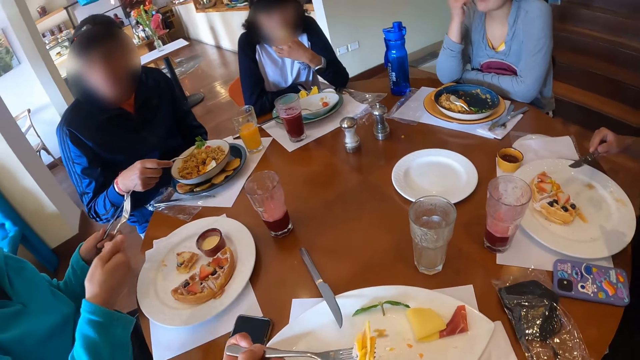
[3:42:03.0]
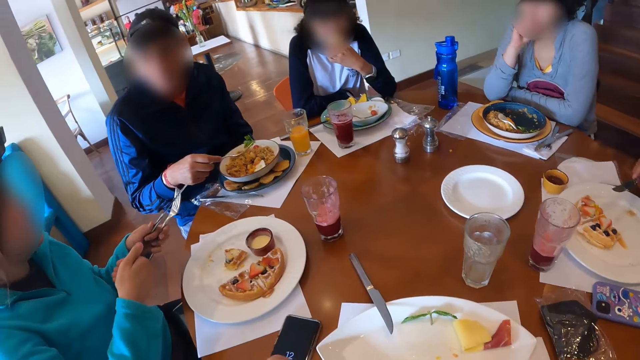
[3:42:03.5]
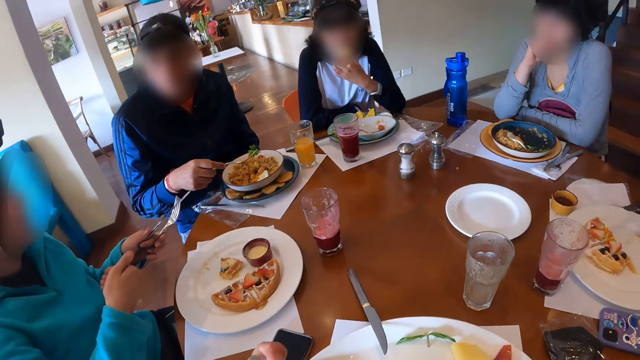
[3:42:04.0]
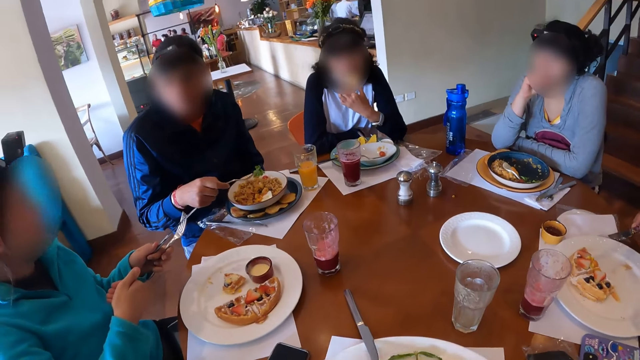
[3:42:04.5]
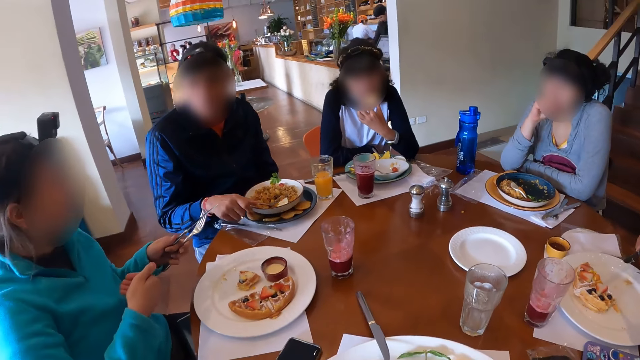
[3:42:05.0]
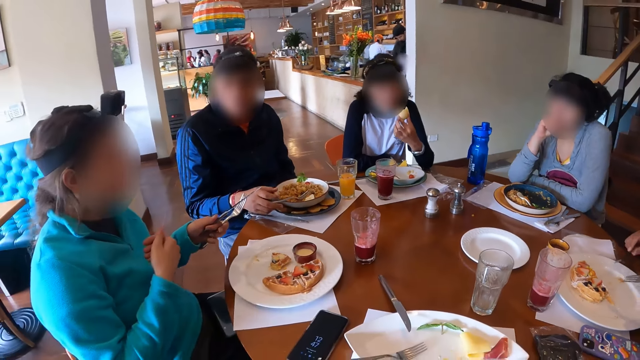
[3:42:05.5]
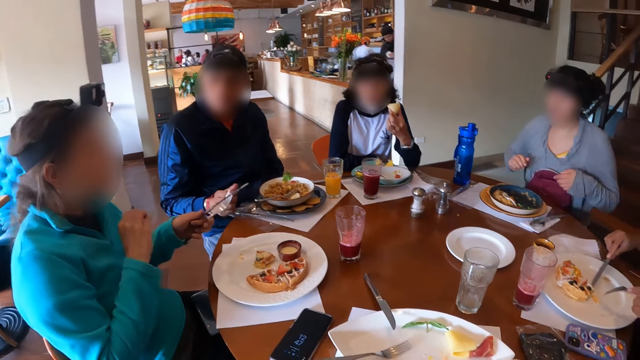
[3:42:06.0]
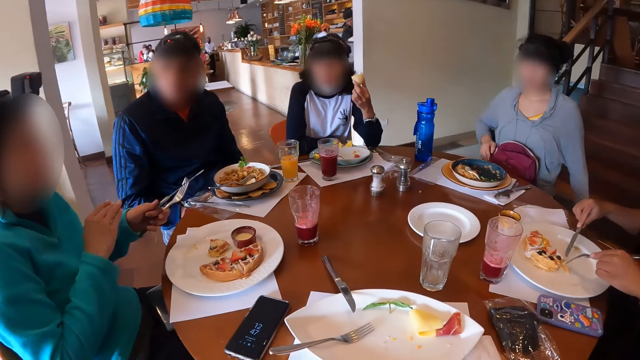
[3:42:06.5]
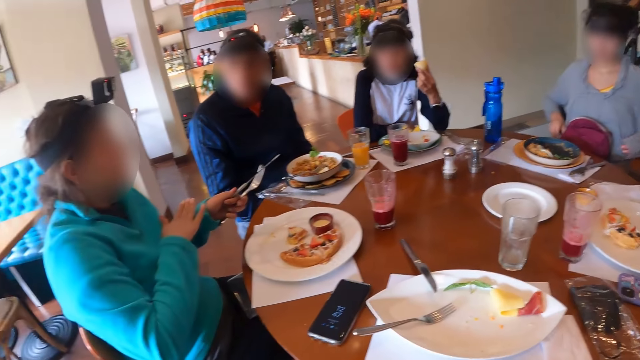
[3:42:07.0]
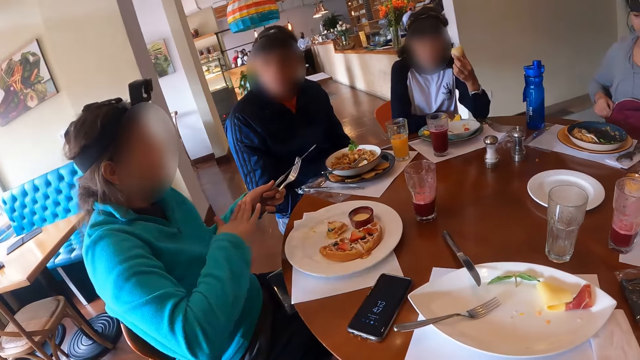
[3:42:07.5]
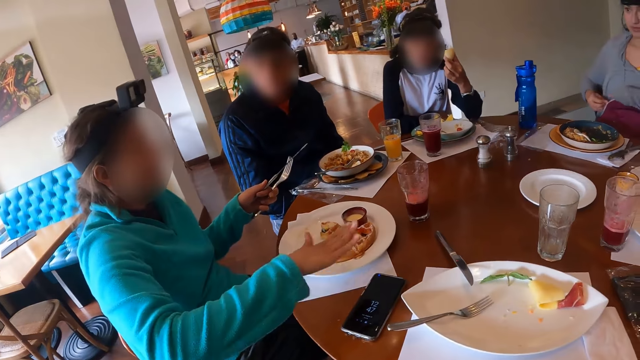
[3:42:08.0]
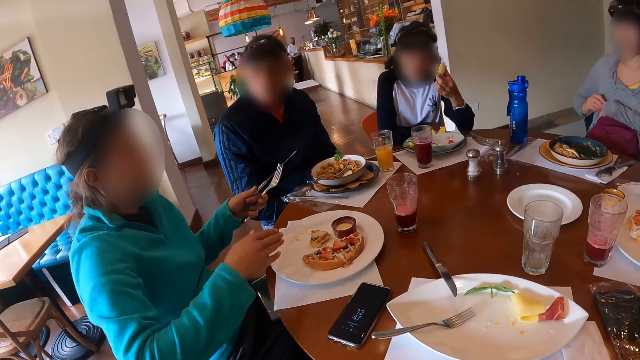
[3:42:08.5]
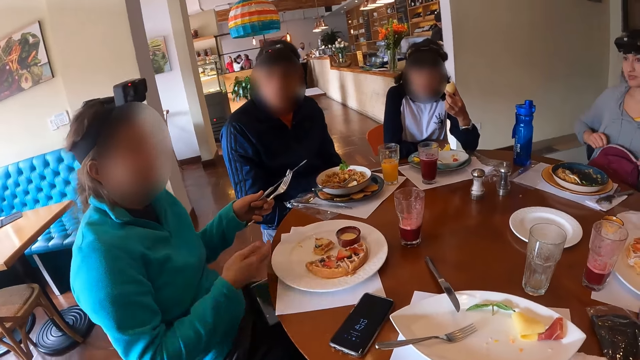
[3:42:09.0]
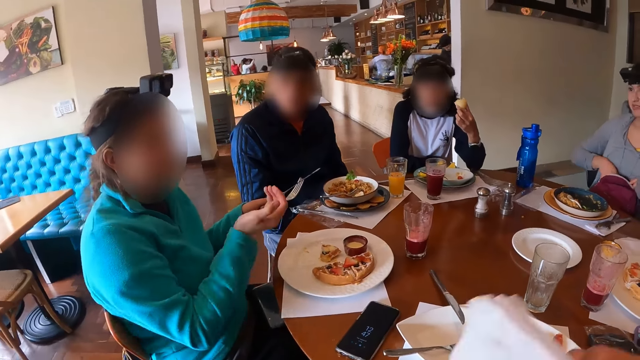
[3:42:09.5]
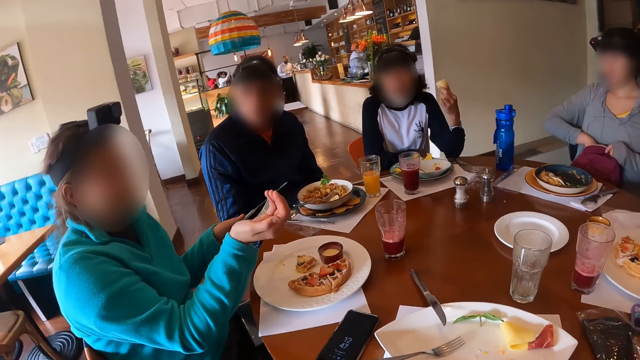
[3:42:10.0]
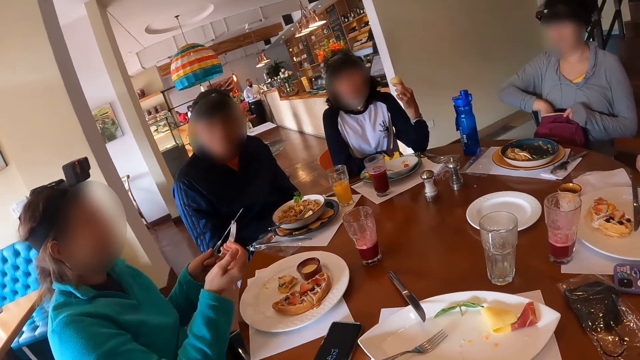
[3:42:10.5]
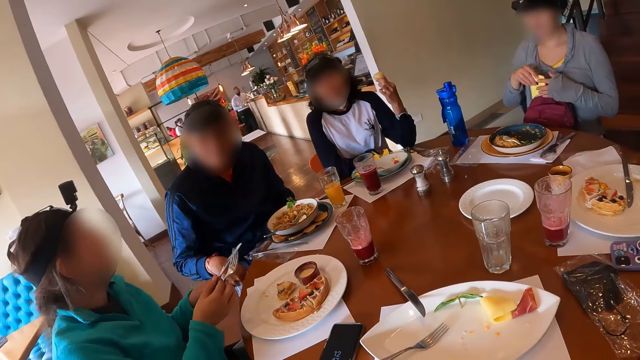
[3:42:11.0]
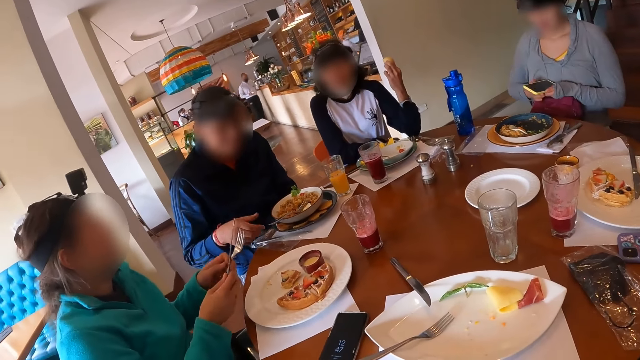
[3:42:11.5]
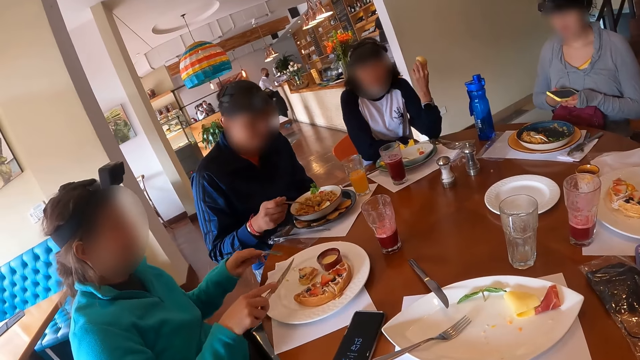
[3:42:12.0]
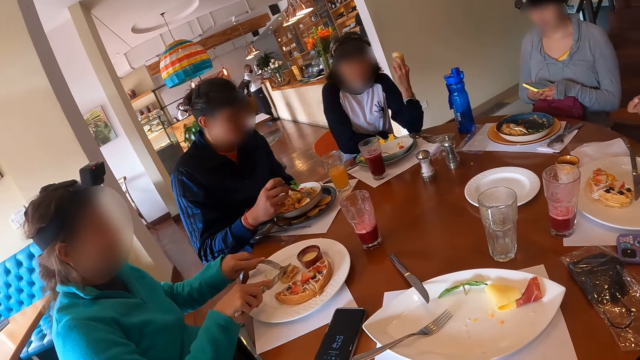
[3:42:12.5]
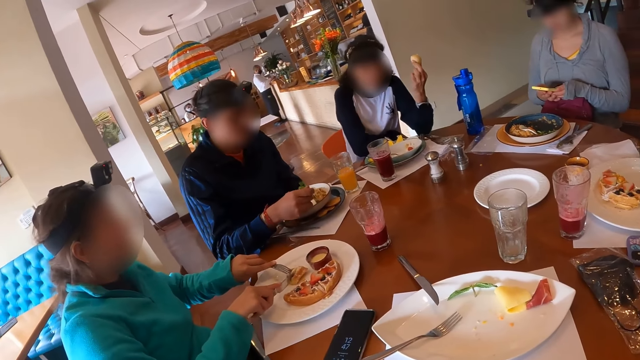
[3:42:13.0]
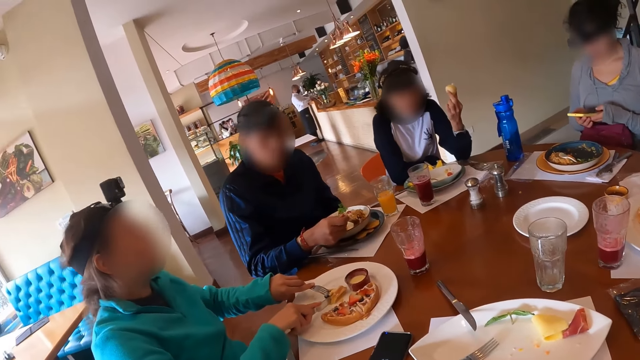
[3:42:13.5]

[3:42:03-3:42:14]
The third woman touches her face with her right hand. She unzips a bag on her thigh with both hands. She picks up a phone from the bag with her right hand. She operates the phone with both hands. The second woman slices pancake in the plate on the table with the knife in her right hand.

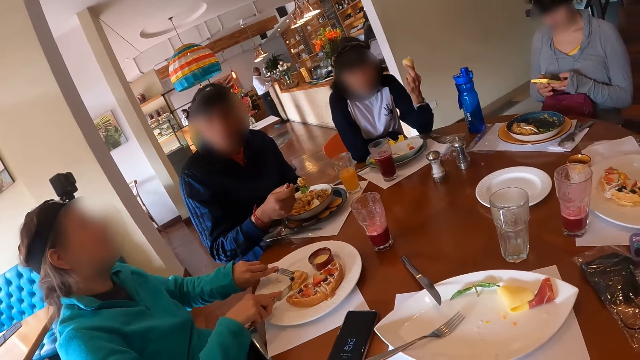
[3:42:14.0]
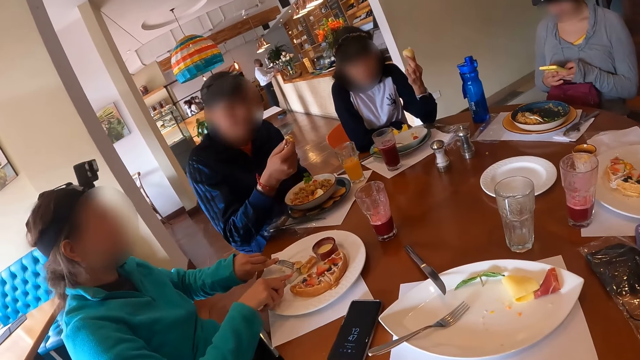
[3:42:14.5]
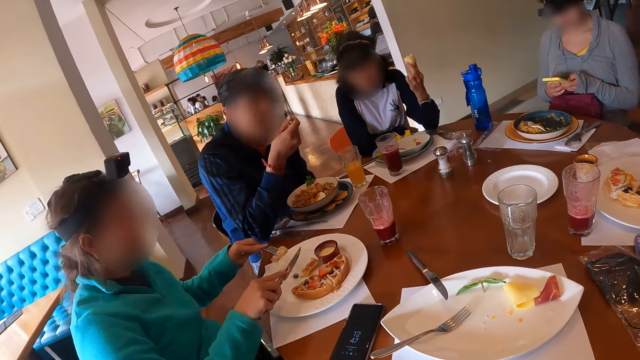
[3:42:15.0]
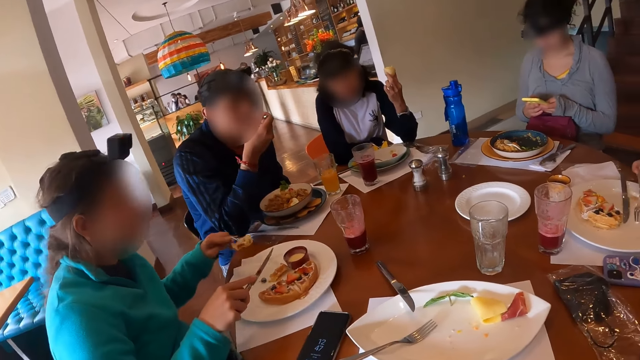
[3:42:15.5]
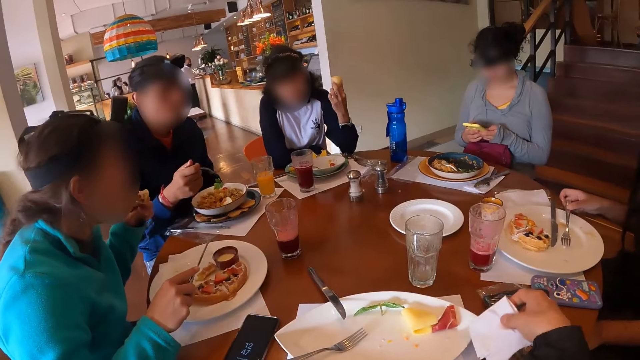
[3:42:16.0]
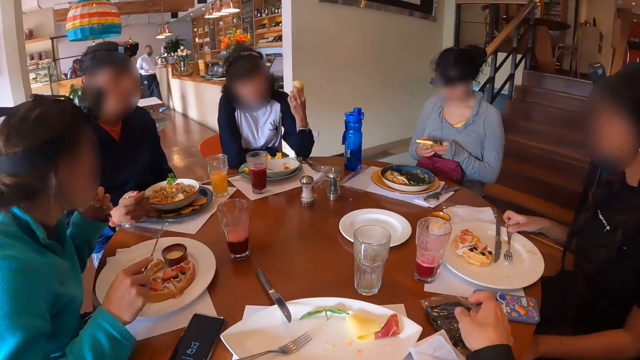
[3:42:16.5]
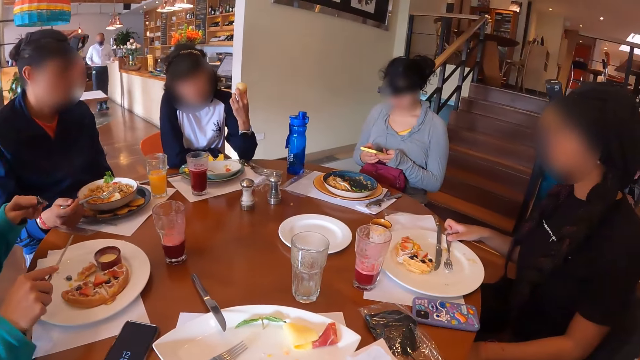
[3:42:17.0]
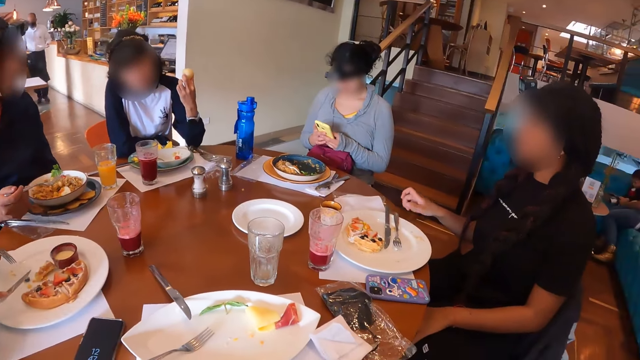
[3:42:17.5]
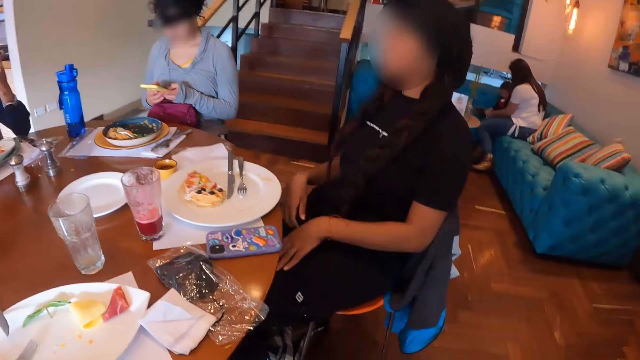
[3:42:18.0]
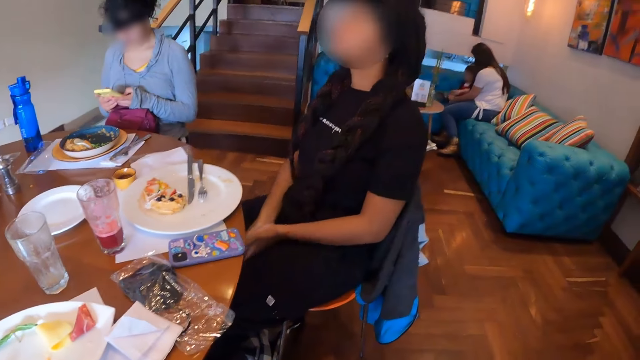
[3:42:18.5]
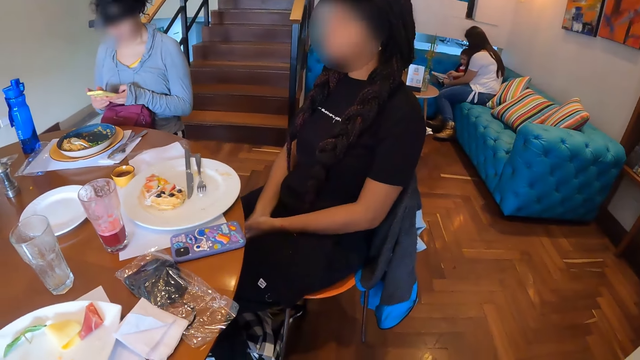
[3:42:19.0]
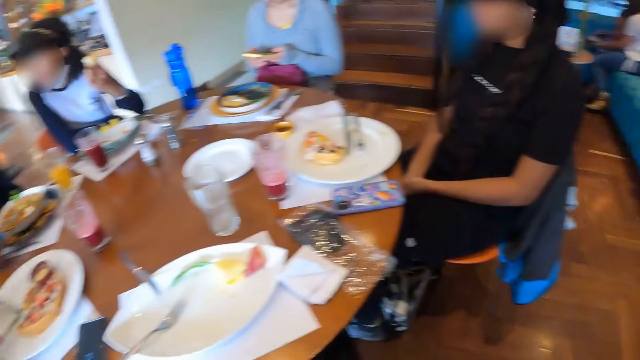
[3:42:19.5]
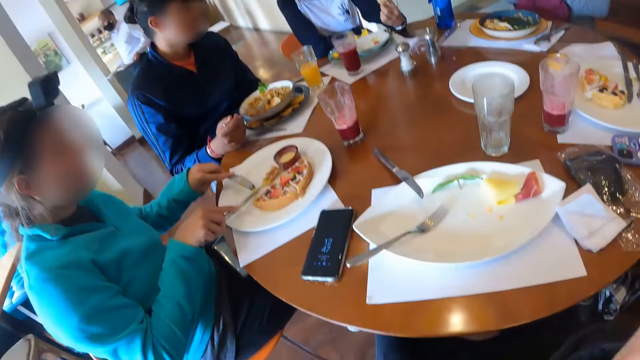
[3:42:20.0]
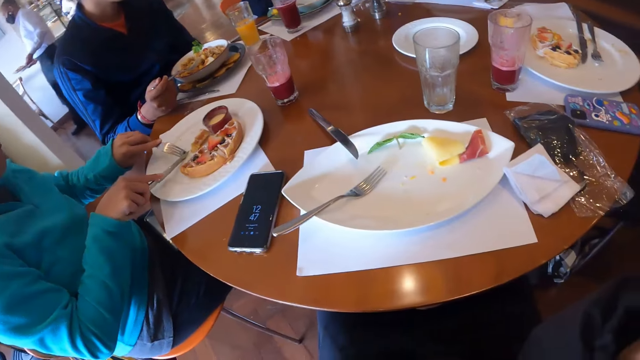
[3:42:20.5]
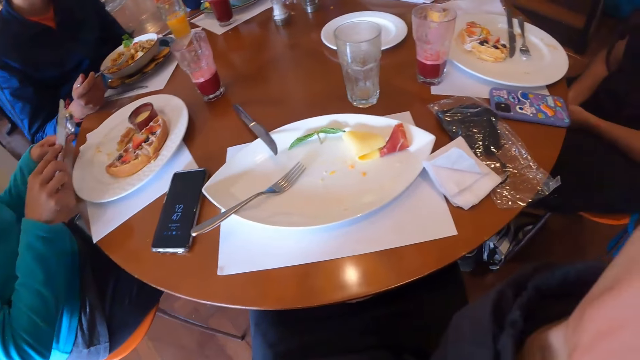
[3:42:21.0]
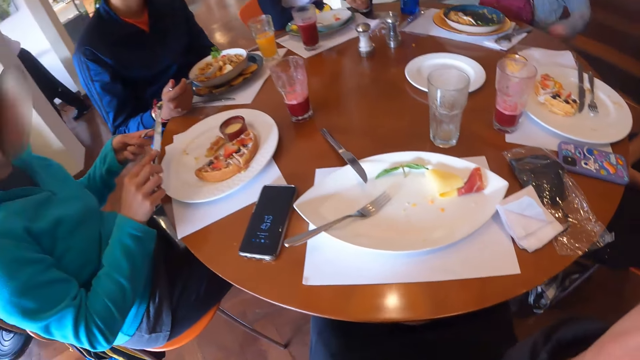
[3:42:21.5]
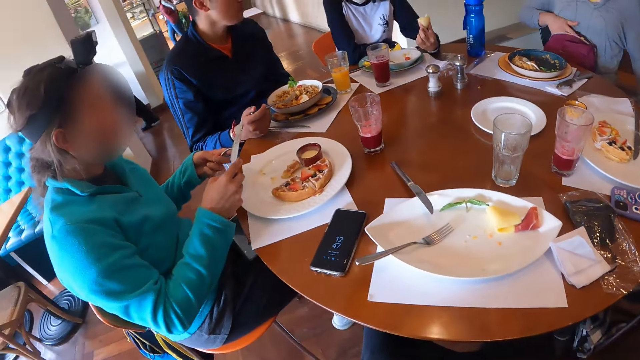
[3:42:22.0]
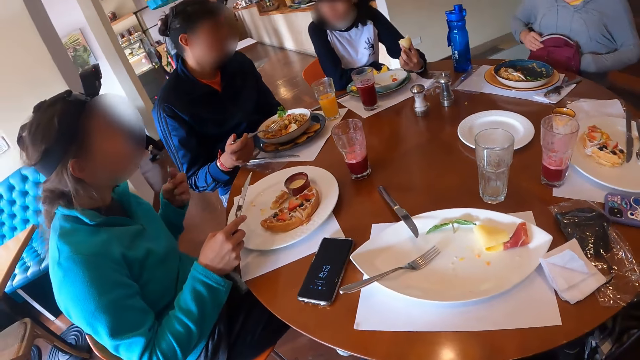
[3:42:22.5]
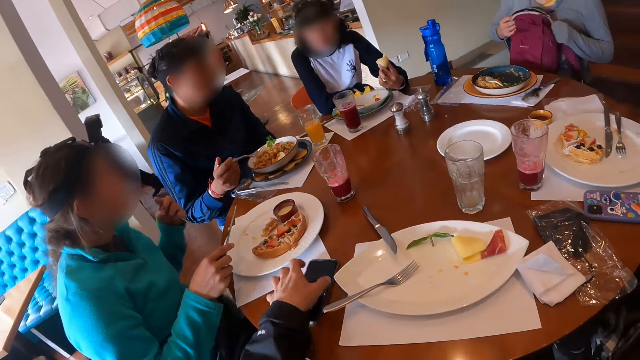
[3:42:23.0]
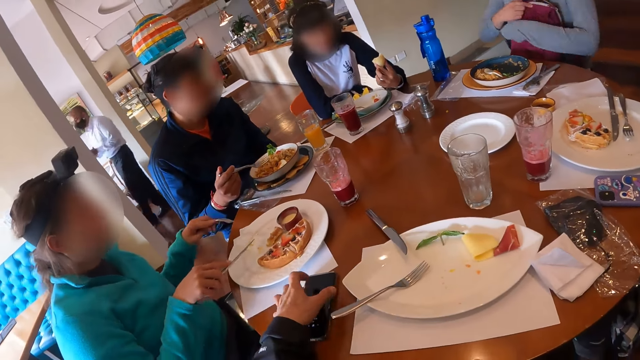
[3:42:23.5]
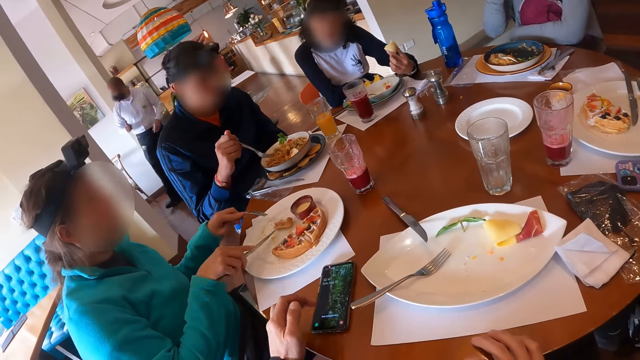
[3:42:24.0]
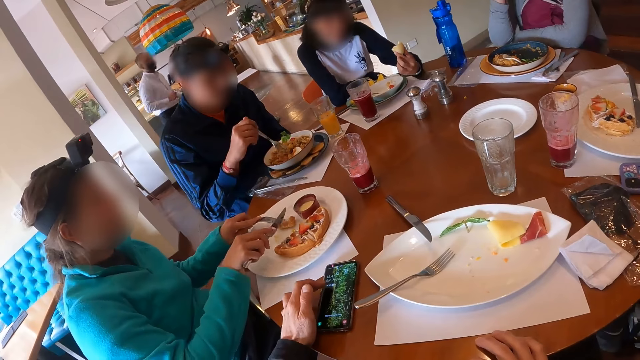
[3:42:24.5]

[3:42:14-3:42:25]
The second woman picks the piece of pancake from the plate on the table with the fork in her left hand. She eats the piece of pancake from the plate with the fork in her left hand. The camera wearer looks round. The second woman picks the piece of pancake from the plate on the table with the fork in her left hand. She places the knife in her right hand on the fork in her left hand. The third woman puts the phone in the bag with her right hand. The second woman eats the piece of pancake from the plate with the fork in her left hand. The third woman adjusts the bag on the thigh with both hands. The camera wearer moves the phone on the table with his left hand.
